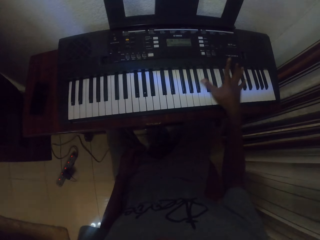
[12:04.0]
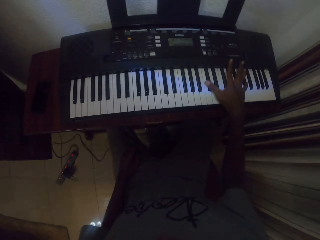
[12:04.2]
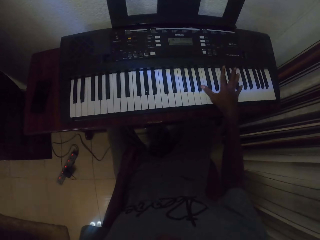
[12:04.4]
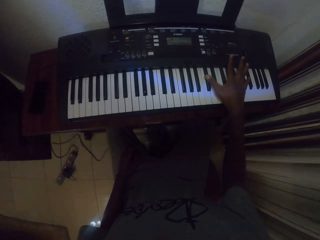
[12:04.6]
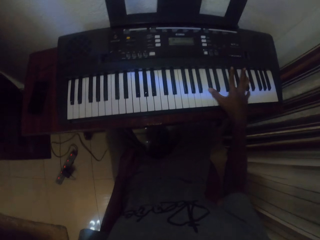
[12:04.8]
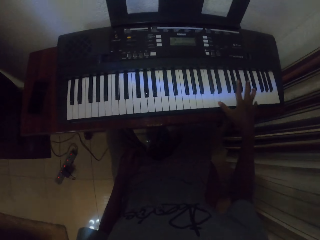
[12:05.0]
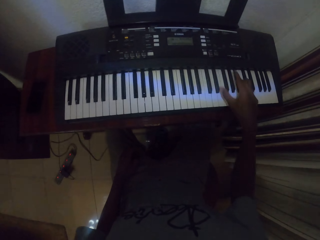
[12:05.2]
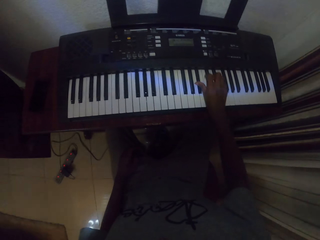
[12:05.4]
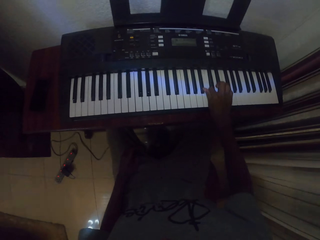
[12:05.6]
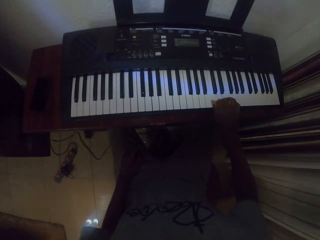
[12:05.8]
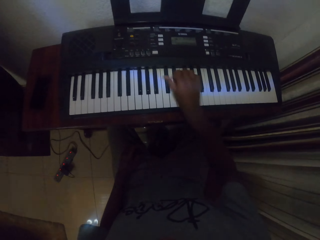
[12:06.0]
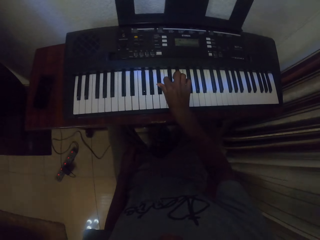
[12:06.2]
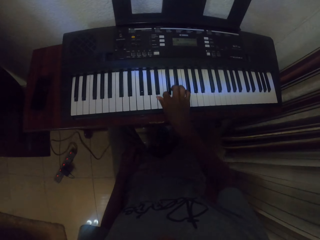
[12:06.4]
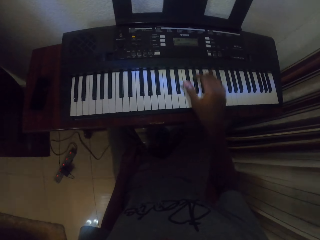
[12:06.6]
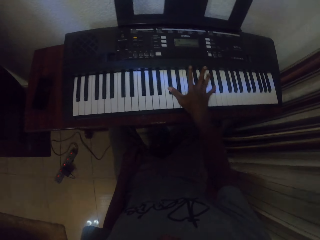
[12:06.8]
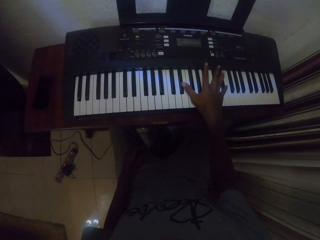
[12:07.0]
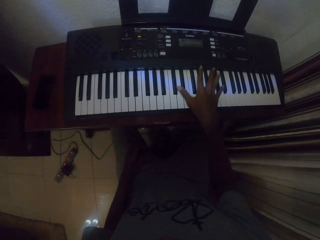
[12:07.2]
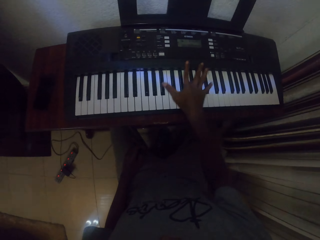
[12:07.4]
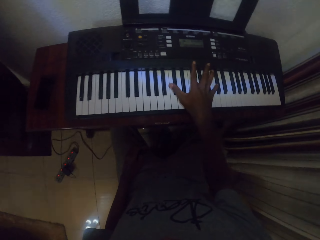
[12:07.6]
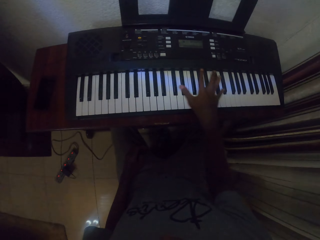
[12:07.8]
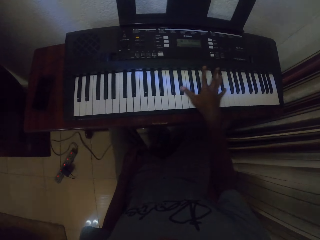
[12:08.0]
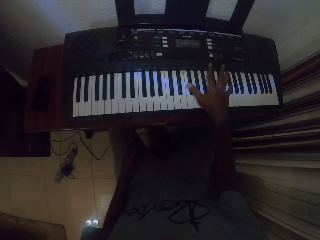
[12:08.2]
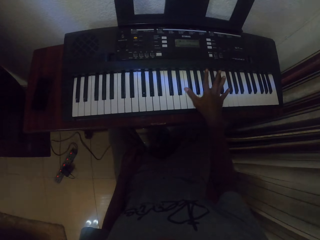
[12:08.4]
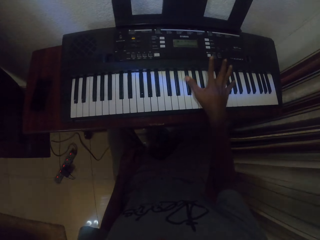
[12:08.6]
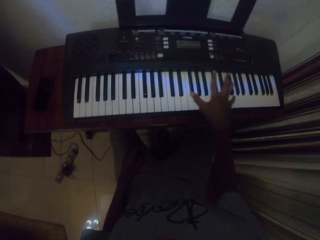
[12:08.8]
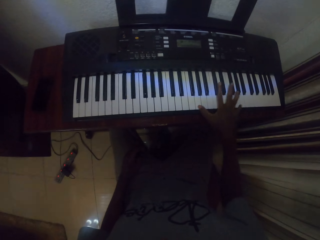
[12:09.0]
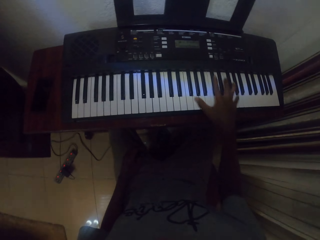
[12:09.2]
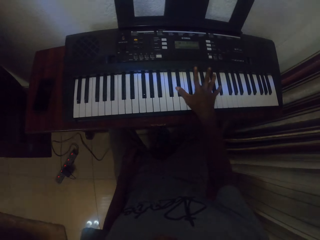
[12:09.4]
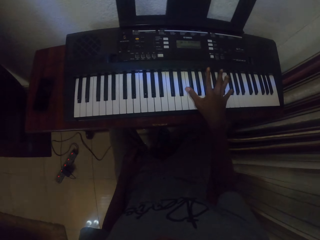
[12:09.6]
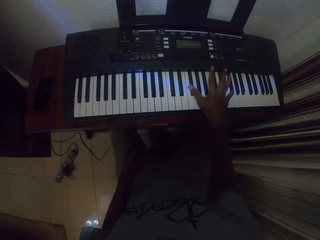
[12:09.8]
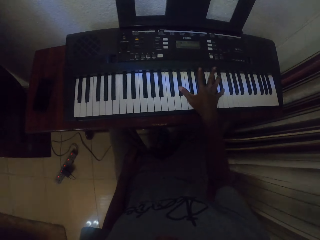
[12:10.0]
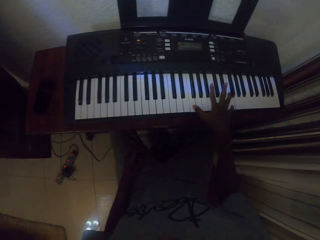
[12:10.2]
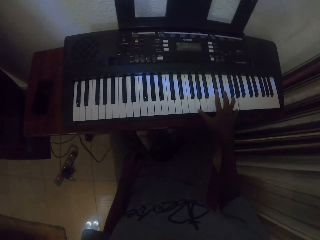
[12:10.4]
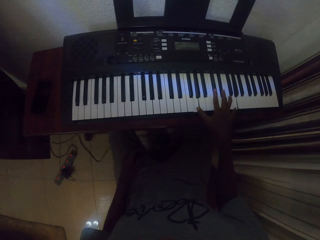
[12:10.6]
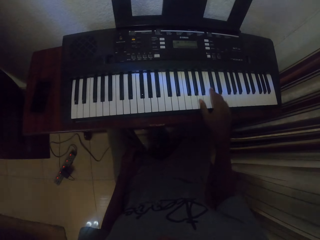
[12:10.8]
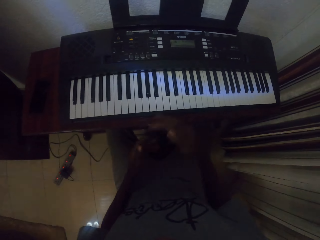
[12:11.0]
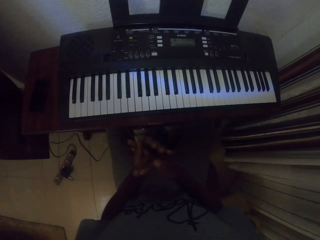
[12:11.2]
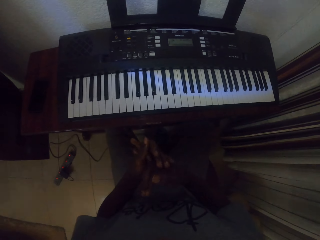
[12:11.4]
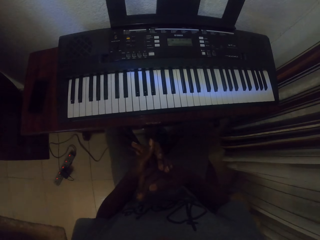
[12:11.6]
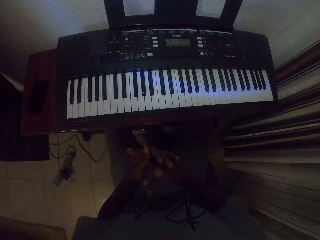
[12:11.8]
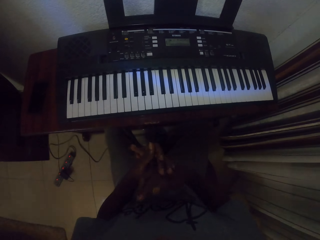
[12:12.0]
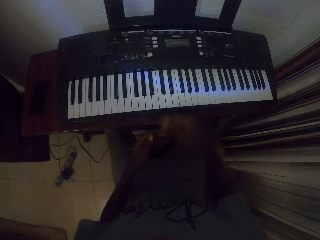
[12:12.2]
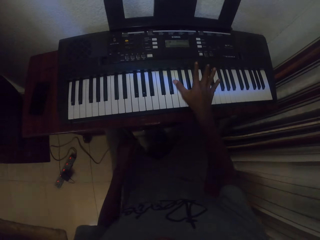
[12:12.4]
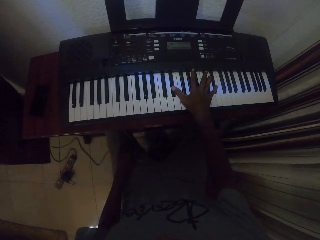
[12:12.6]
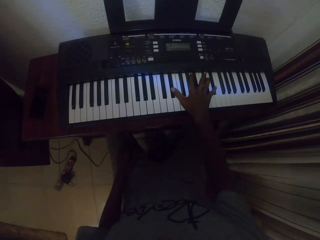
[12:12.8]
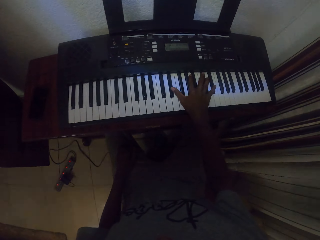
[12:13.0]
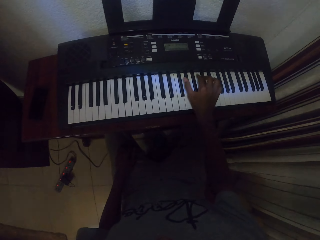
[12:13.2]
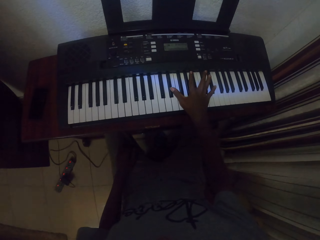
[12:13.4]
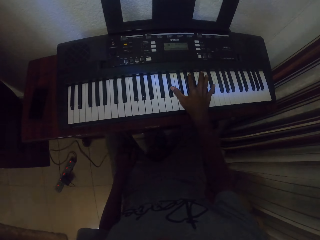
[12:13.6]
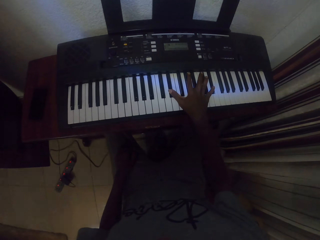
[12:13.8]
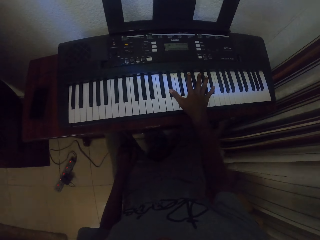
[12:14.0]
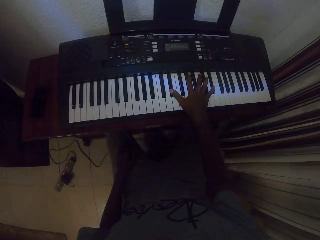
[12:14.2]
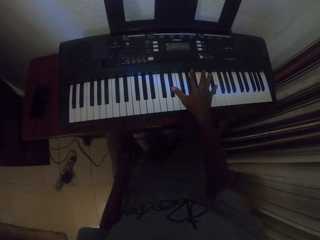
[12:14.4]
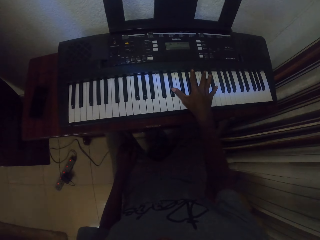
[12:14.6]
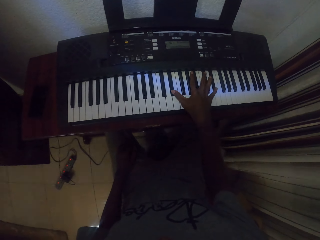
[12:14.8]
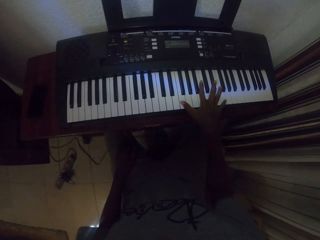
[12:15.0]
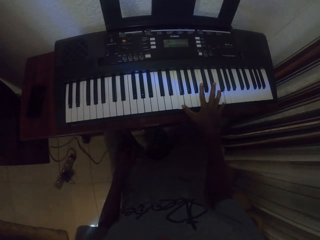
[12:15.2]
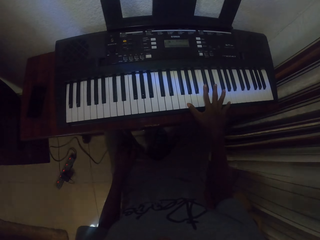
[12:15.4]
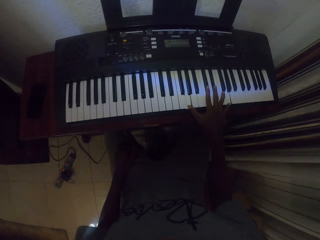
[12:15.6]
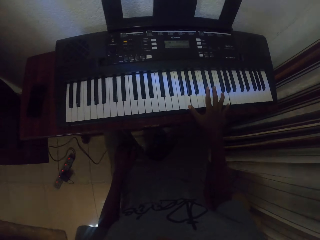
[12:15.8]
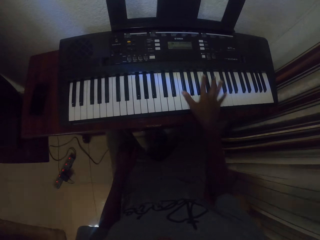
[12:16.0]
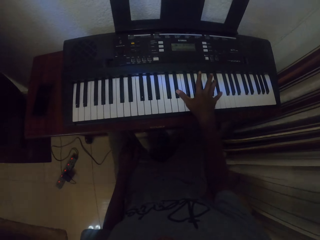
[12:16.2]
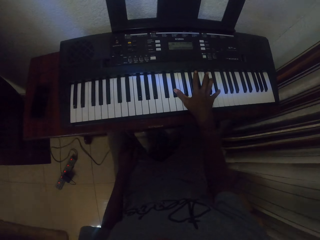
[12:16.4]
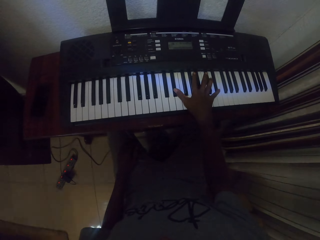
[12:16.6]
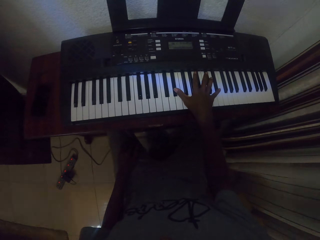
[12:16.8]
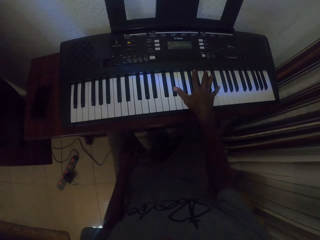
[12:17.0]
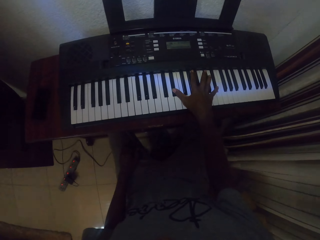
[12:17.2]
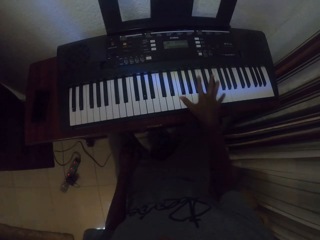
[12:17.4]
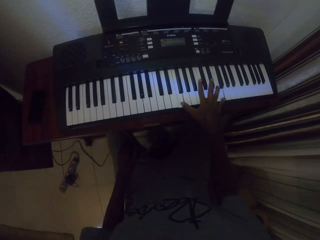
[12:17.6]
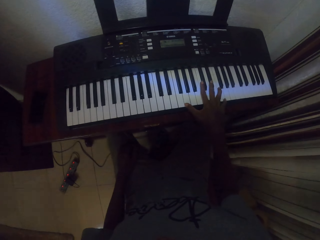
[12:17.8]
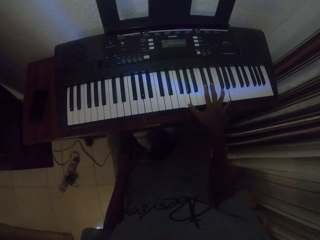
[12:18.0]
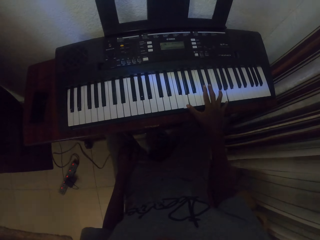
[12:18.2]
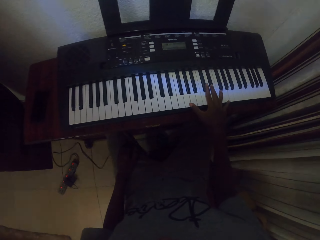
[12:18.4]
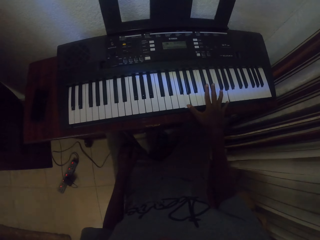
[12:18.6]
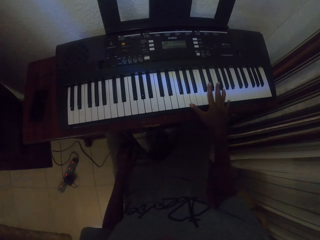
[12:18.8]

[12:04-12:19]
The camera wearer folds the hands together. They play the piano.

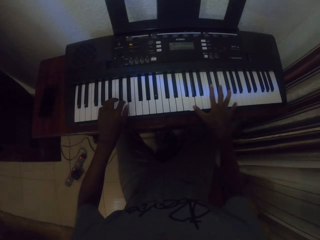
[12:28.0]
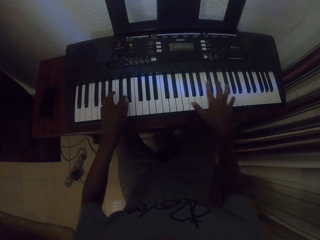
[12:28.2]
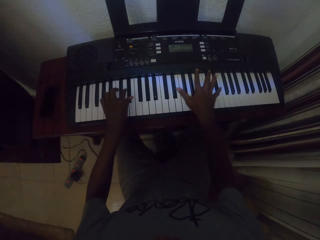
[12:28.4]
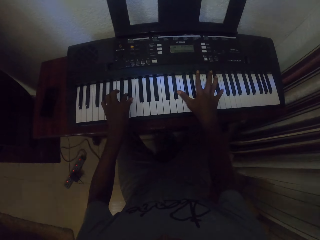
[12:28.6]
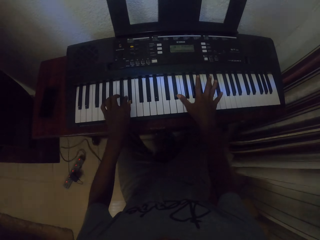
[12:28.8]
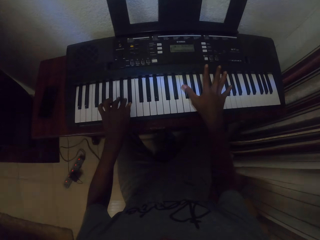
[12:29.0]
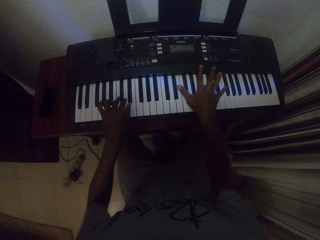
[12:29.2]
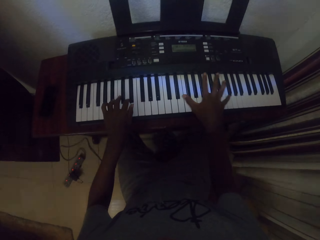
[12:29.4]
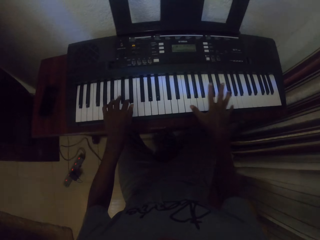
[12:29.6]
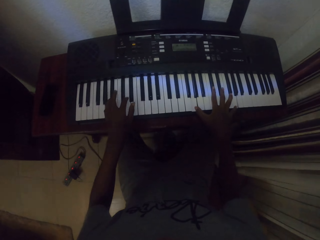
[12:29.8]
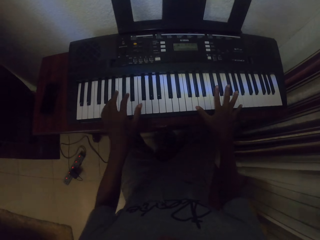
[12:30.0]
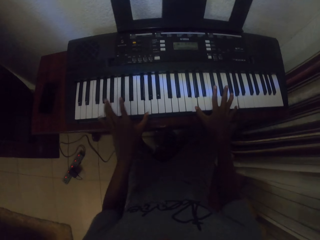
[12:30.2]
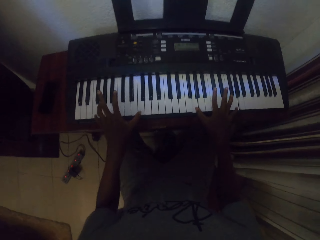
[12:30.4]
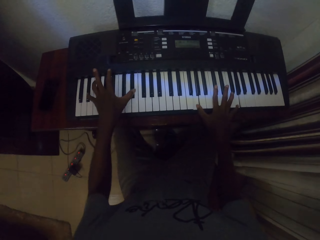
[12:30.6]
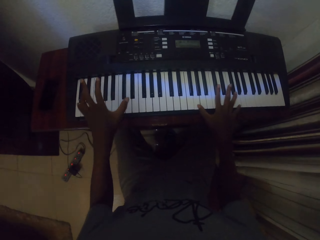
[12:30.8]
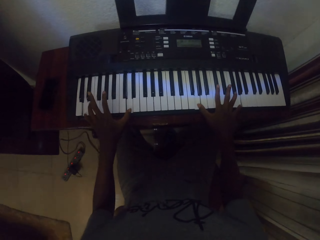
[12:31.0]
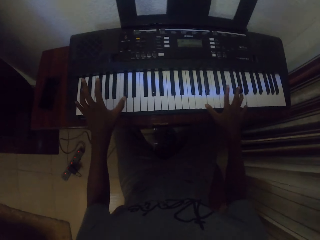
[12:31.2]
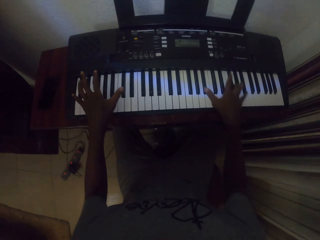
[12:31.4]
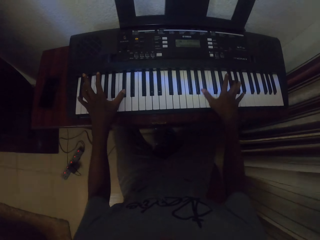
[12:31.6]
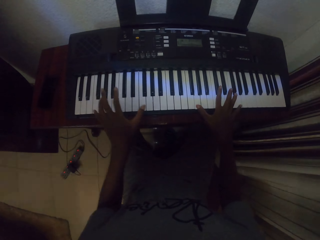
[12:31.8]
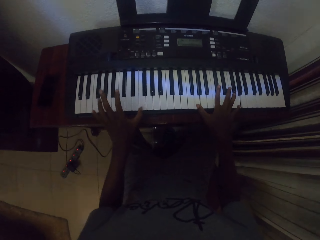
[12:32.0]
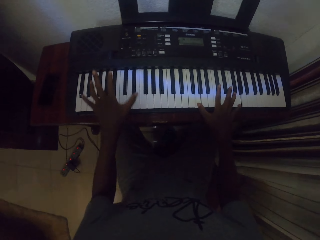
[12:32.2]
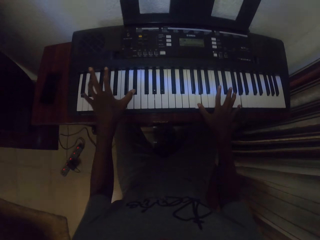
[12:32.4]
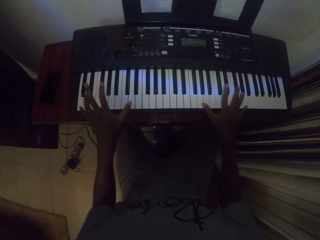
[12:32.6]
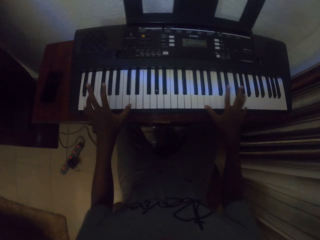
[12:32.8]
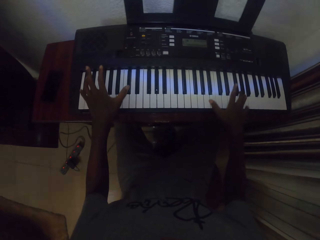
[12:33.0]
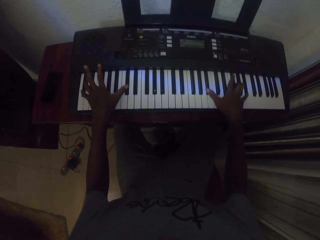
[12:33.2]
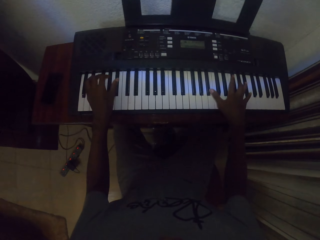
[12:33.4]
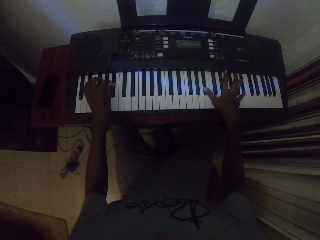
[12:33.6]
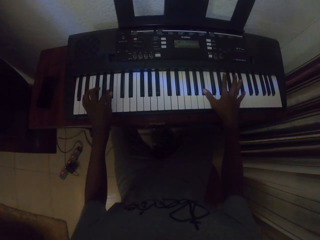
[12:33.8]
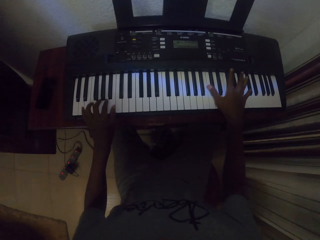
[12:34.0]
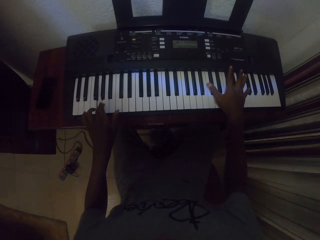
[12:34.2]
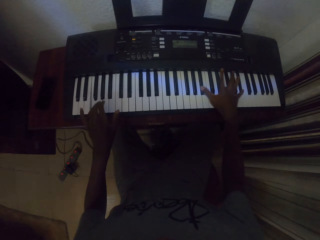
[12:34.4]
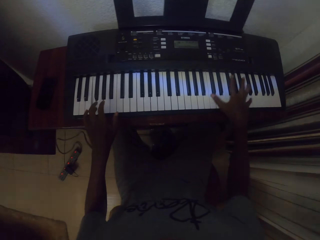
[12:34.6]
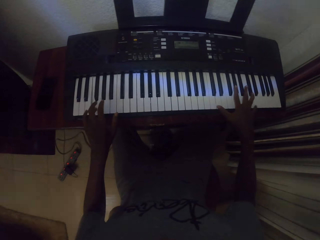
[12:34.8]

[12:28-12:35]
The camera wearer plays the piano with both hands.
